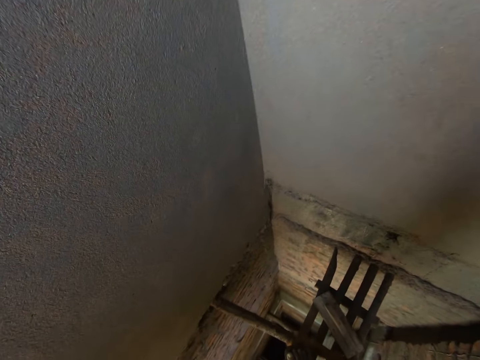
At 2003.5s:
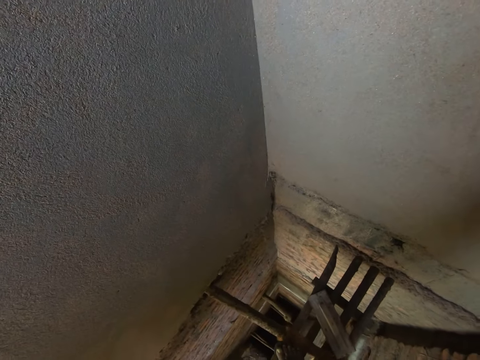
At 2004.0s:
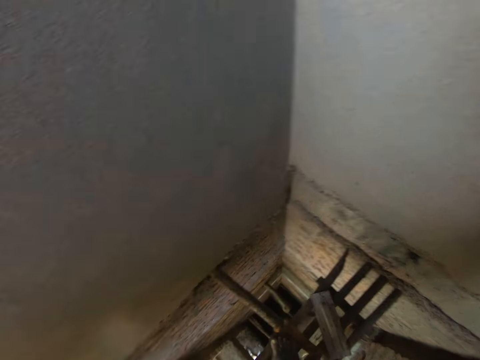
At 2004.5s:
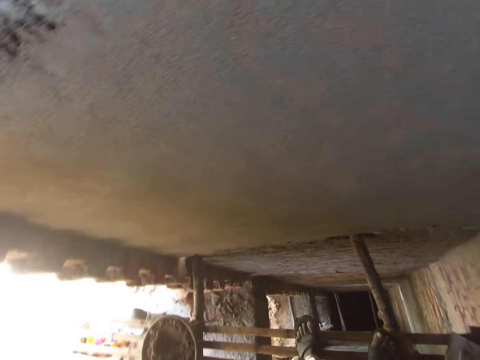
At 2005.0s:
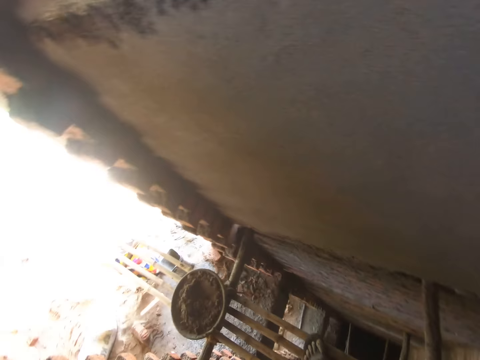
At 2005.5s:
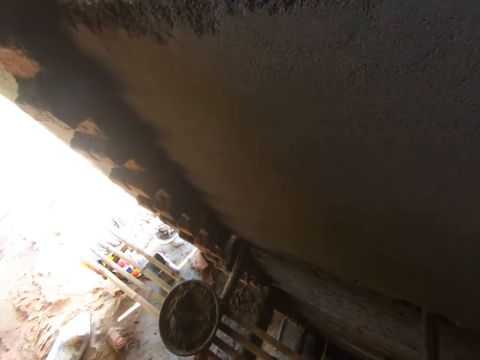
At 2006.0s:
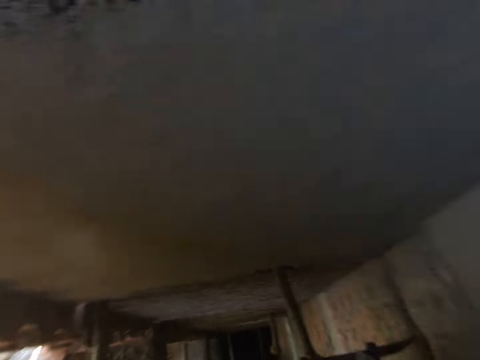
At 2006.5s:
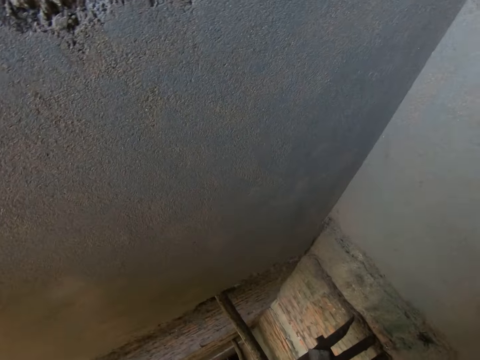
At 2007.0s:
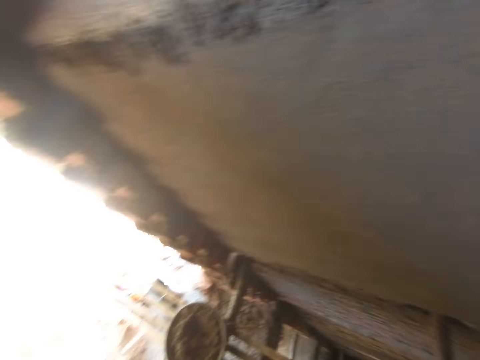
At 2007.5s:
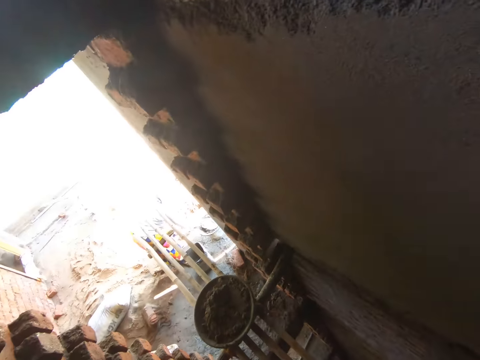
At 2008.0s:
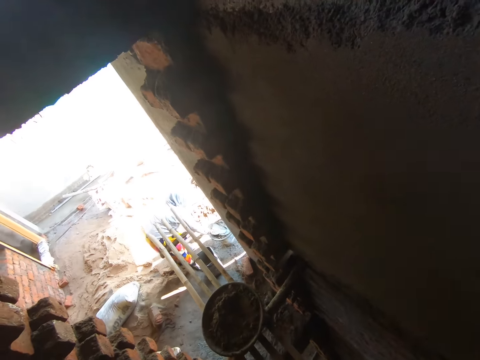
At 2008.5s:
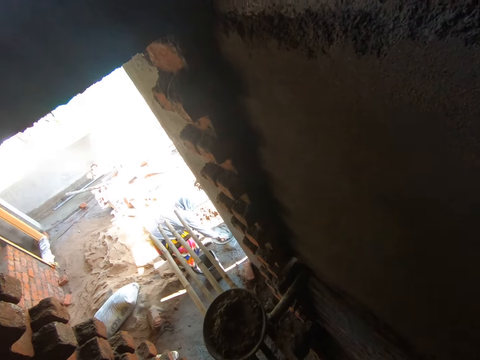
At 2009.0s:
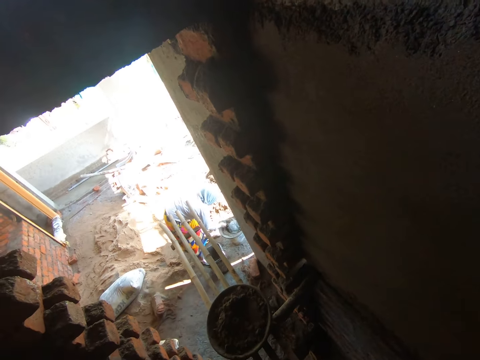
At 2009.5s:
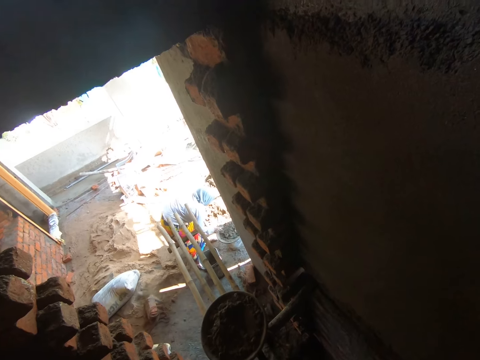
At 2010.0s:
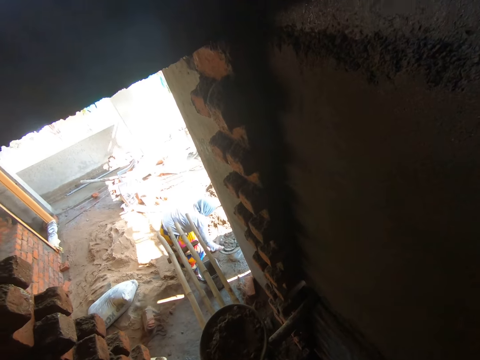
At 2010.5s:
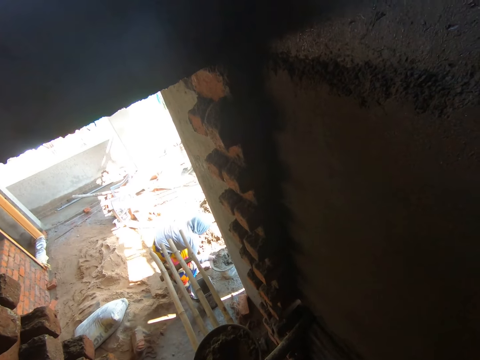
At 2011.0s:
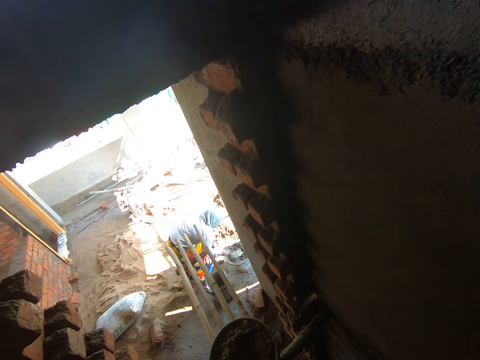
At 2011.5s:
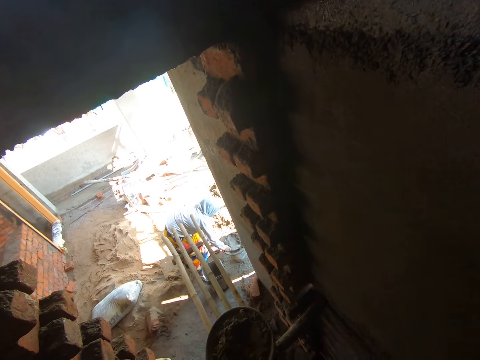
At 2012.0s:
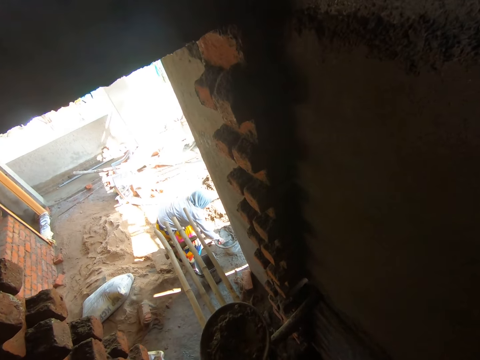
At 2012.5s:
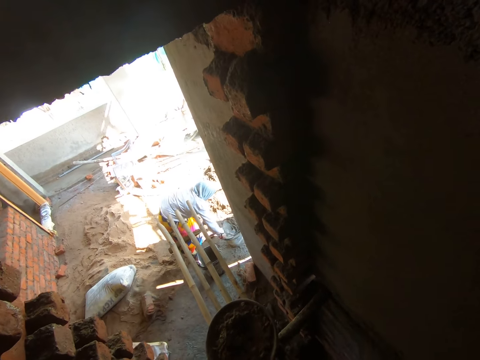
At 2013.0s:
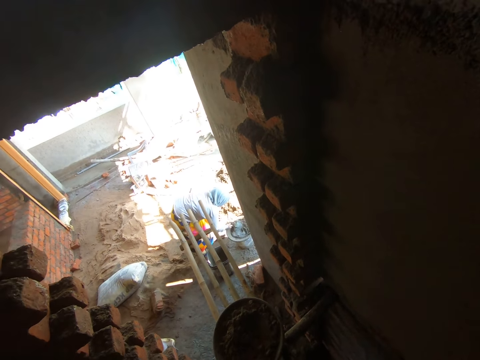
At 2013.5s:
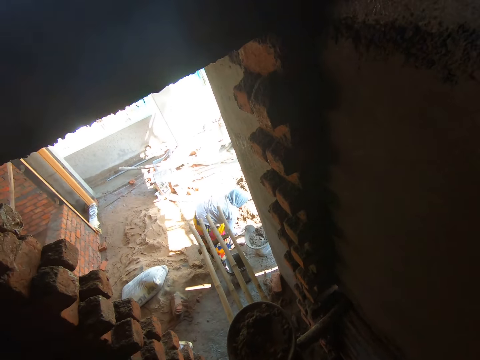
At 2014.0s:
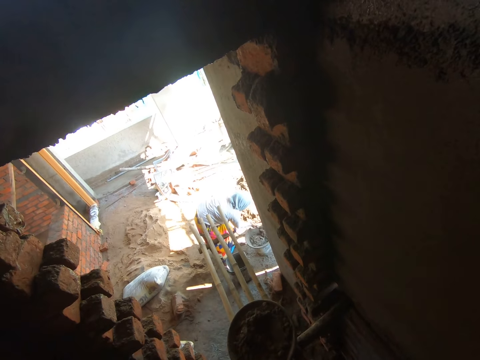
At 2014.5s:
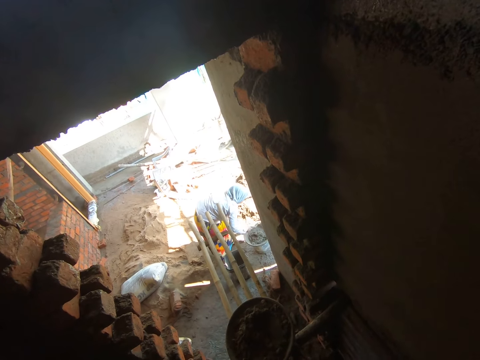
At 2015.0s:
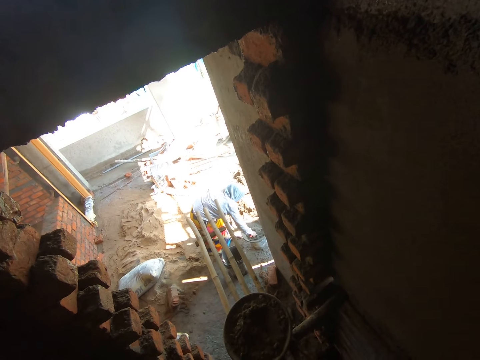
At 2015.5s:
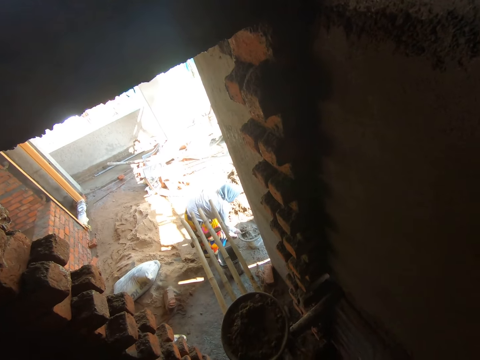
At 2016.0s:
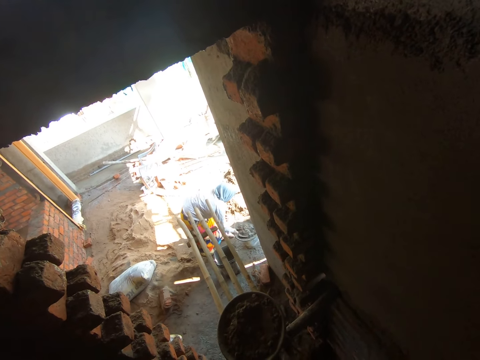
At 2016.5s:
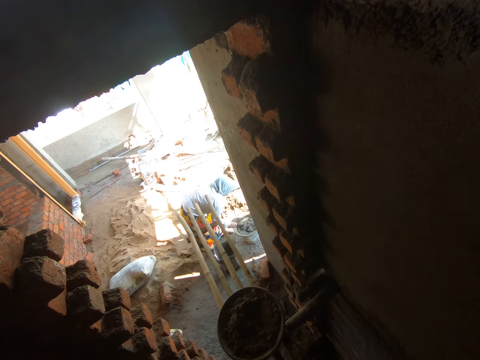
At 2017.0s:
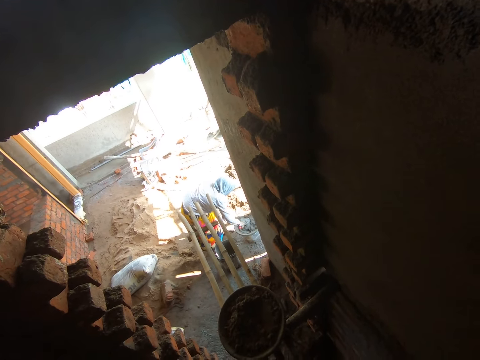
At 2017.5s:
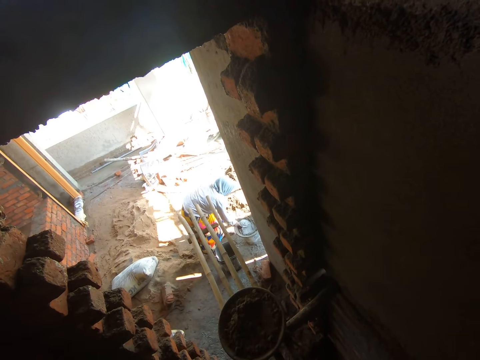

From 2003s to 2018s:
A woman mixes mortar in the pan with the trowel in her right hand.

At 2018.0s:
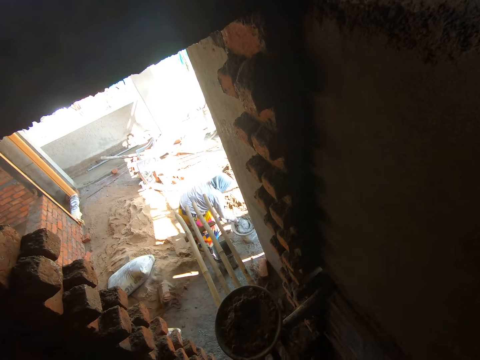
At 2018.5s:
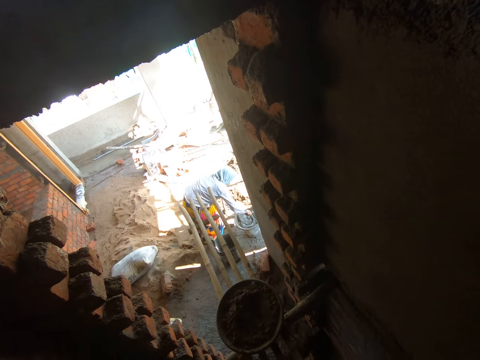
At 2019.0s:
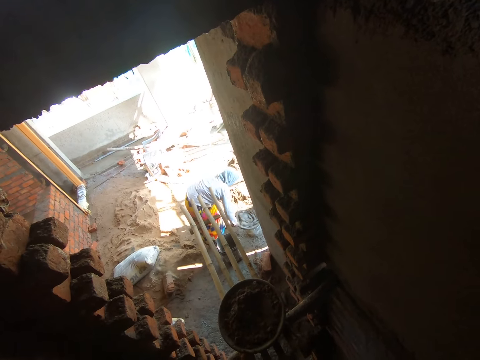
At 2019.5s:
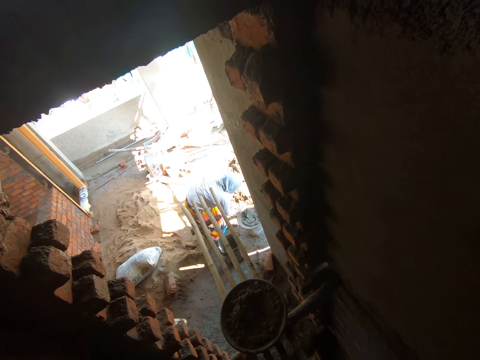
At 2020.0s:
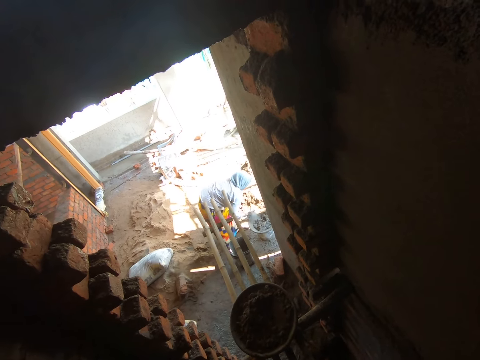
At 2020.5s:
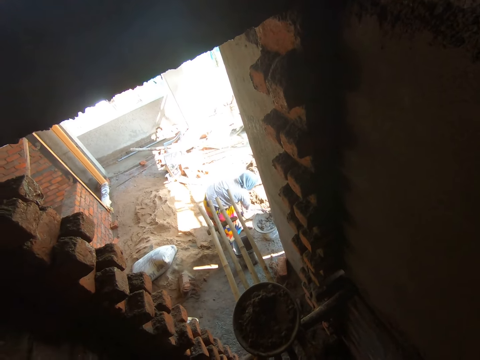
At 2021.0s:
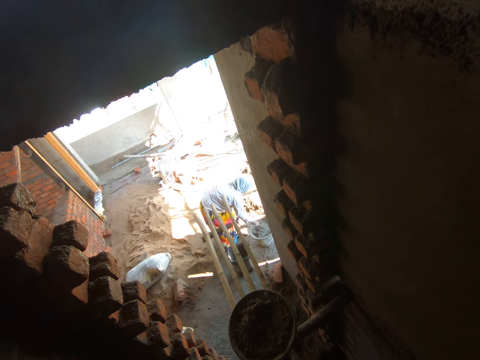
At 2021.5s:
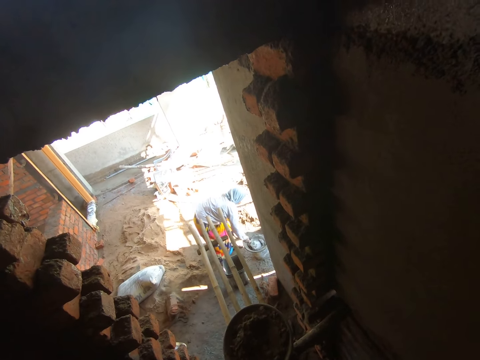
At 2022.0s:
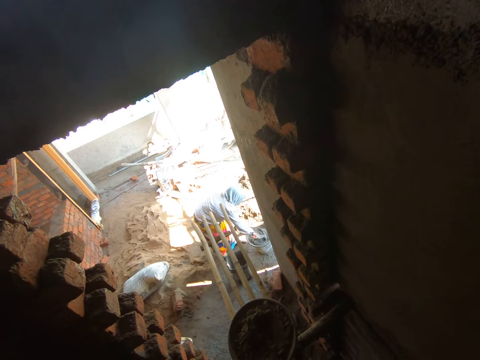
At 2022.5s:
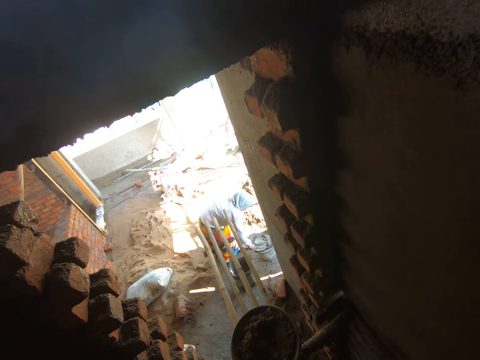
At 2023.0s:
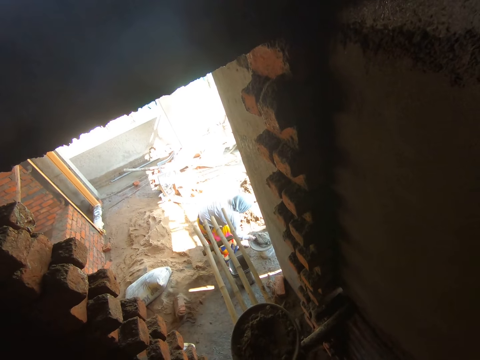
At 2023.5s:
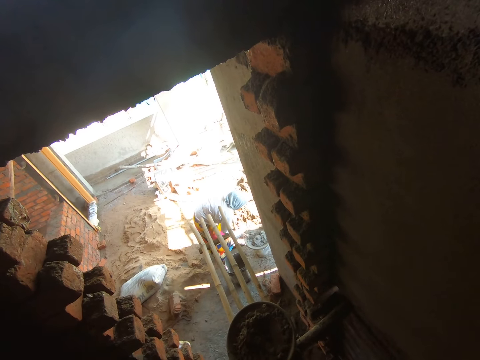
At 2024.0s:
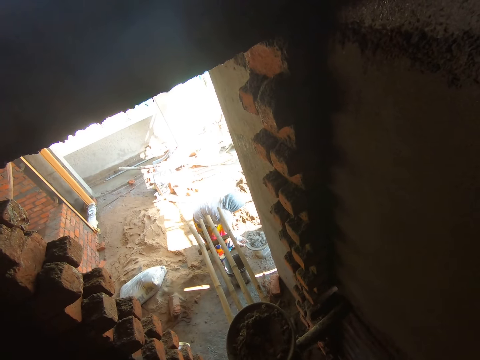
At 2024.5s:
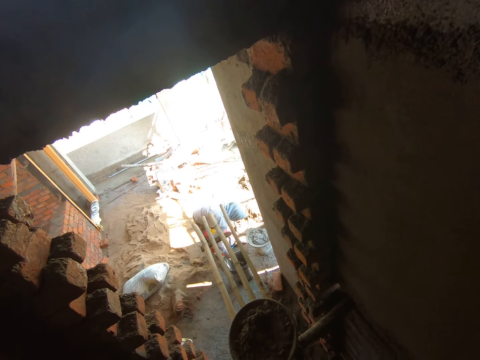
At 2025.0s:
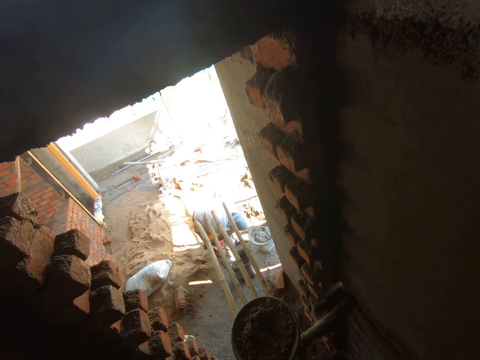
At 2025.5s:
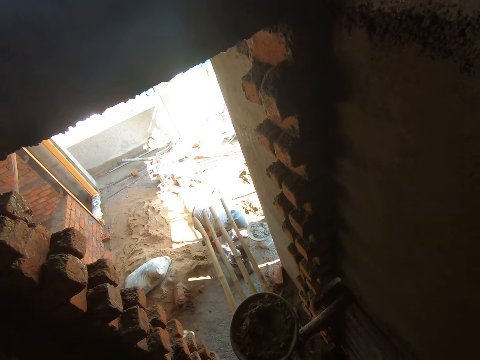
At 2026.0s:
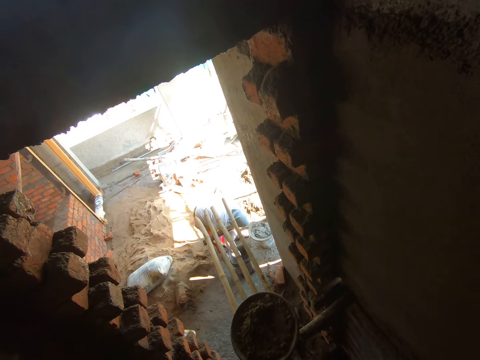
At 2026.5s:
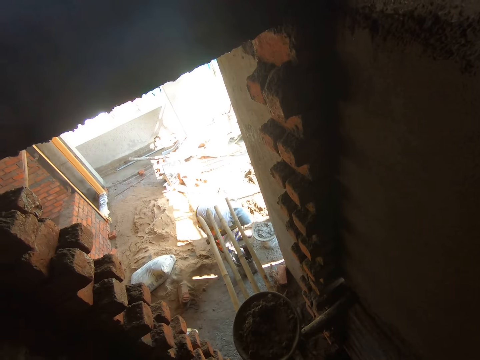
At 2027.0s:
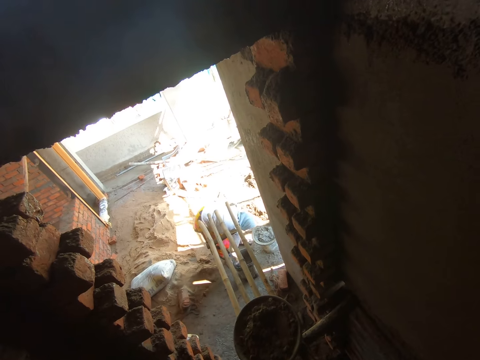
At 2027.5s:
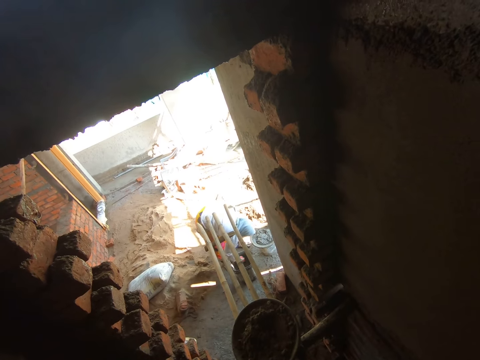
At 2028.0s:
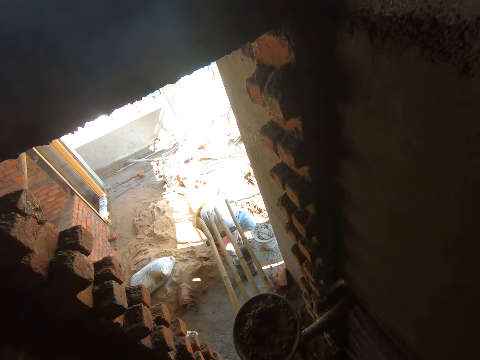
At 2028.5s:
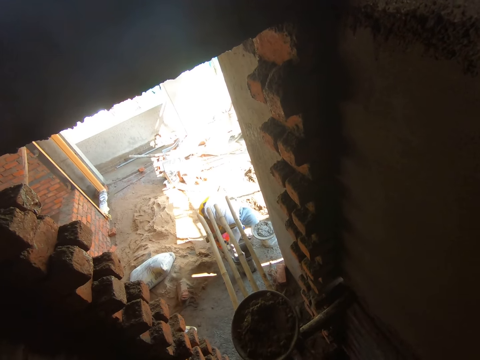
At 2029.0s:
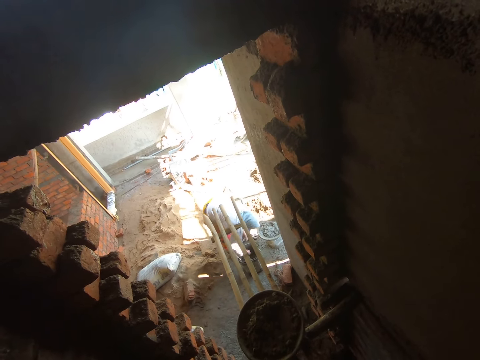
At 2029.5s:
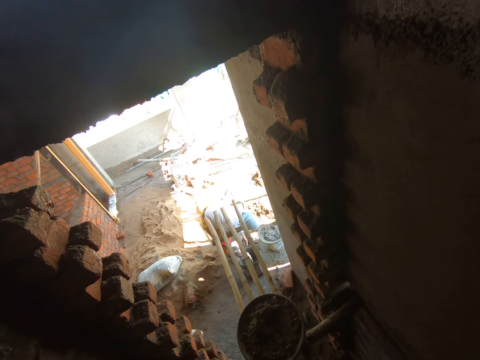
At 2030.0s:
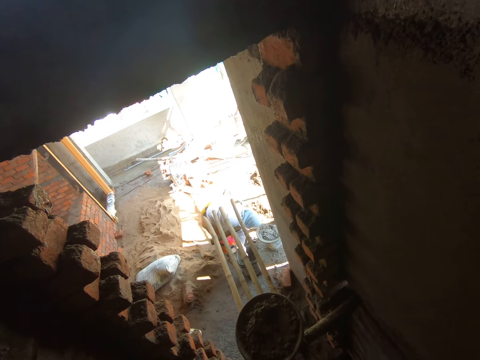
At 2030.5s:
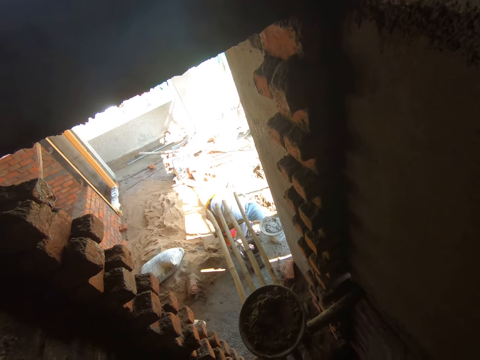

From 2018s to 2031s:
The camera wearer converses with a woman. The woman dips the trowel in water. The woman washes the trowel inside a bucket with her hands. The woman mixes water with the trowel.
